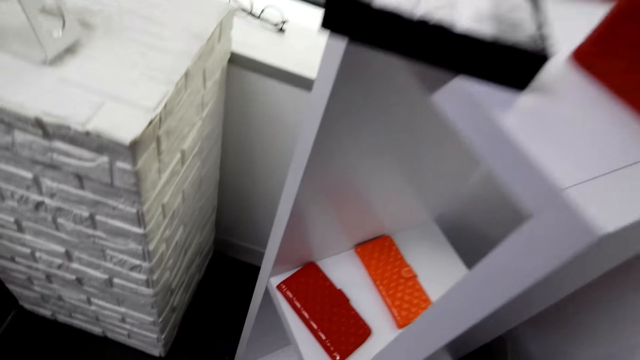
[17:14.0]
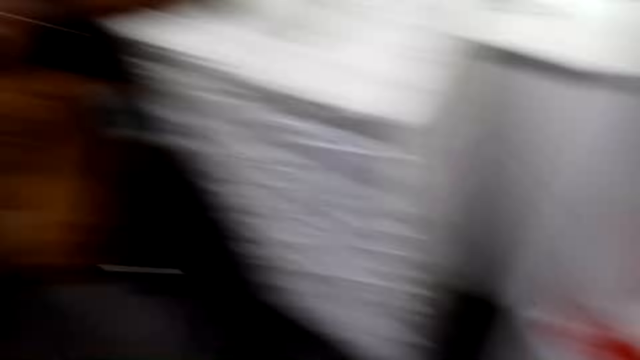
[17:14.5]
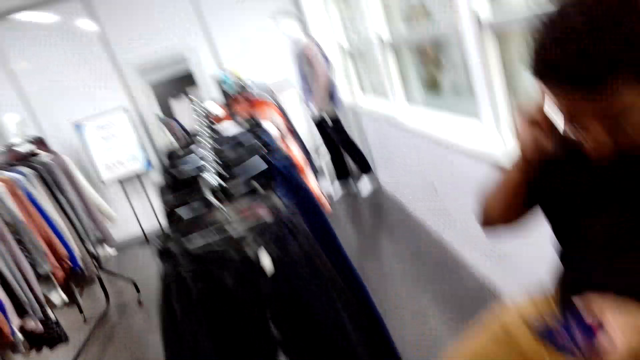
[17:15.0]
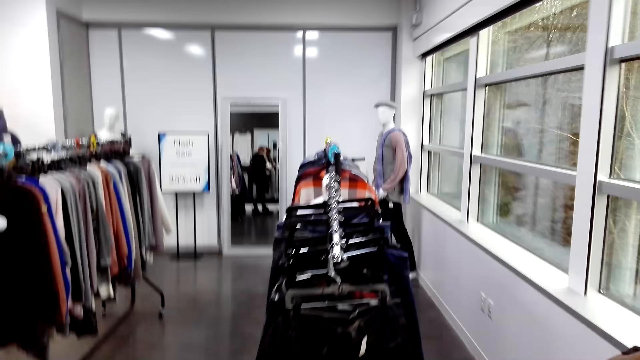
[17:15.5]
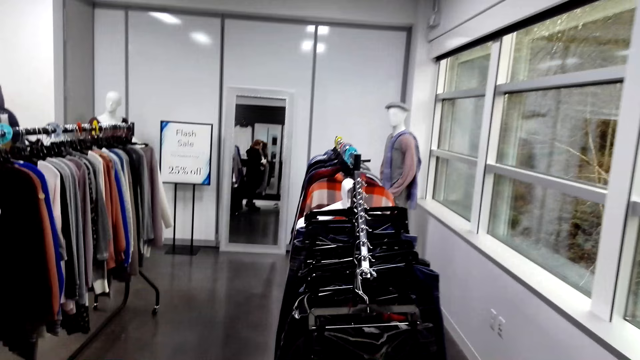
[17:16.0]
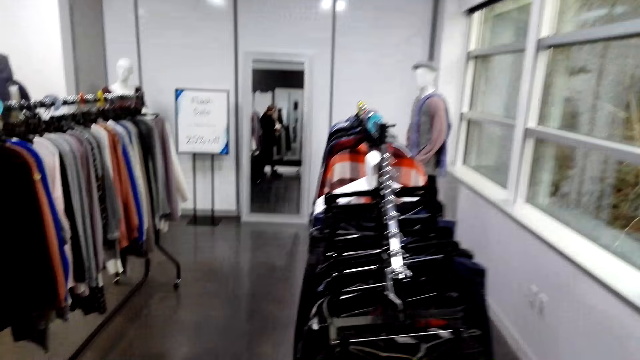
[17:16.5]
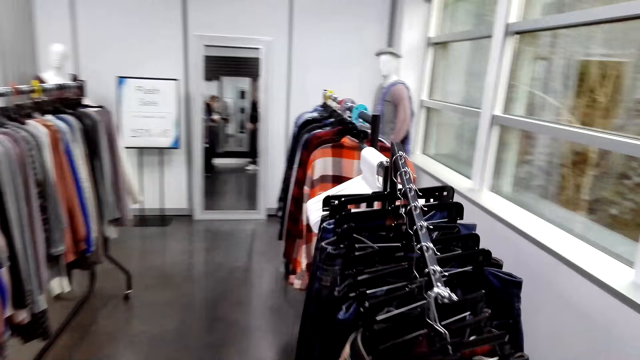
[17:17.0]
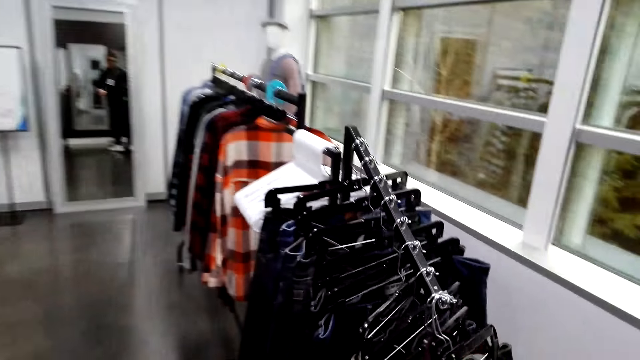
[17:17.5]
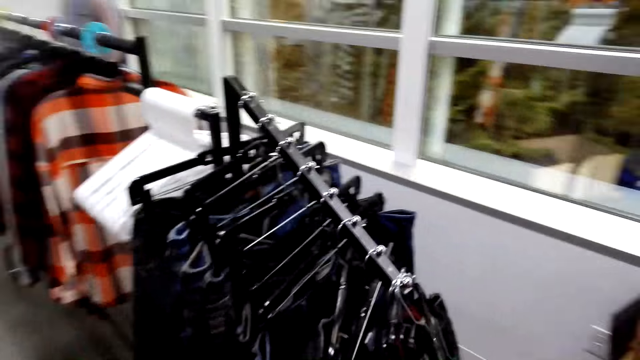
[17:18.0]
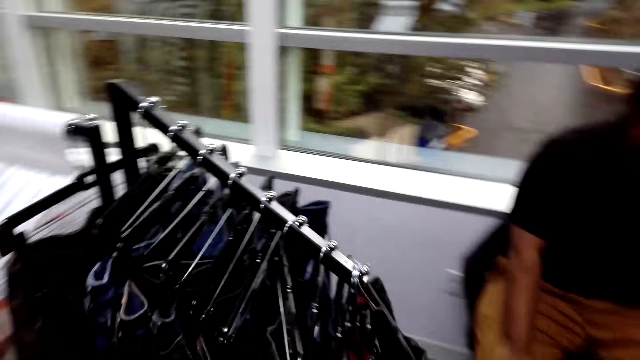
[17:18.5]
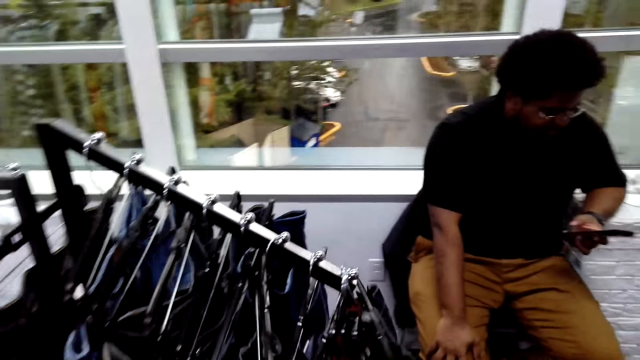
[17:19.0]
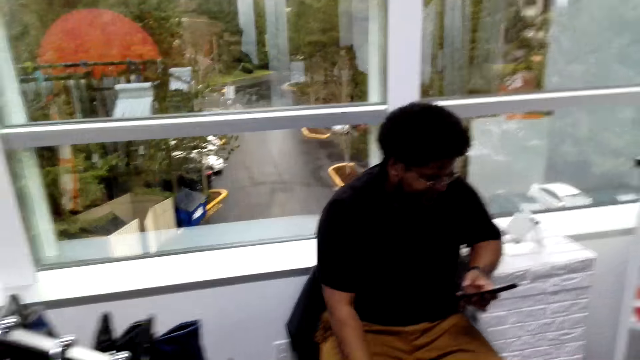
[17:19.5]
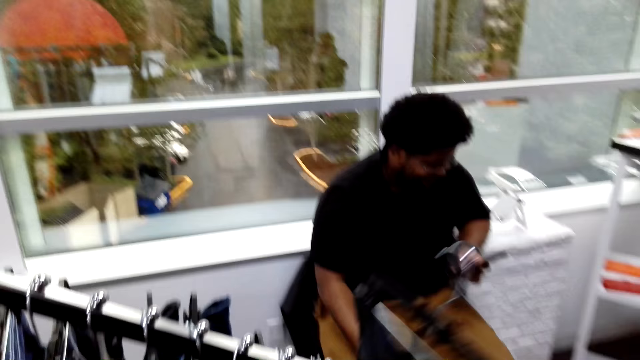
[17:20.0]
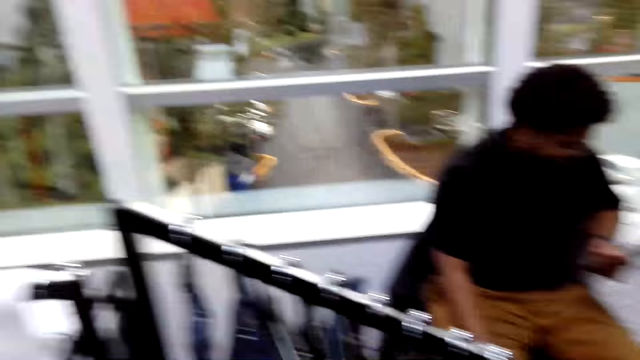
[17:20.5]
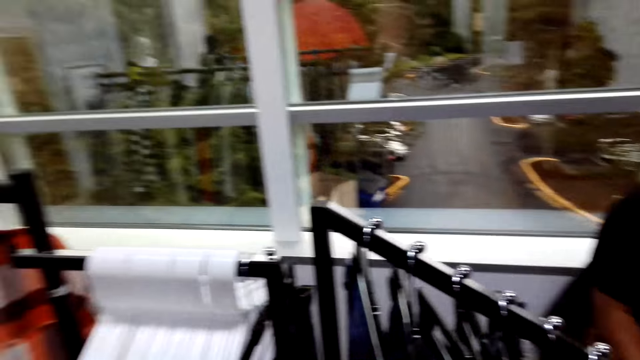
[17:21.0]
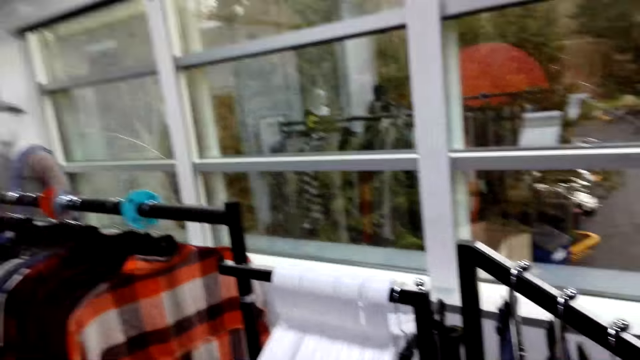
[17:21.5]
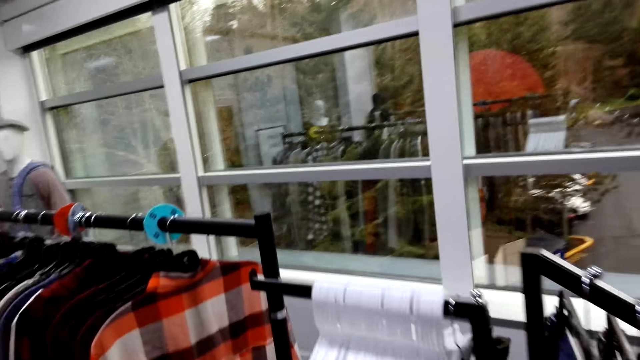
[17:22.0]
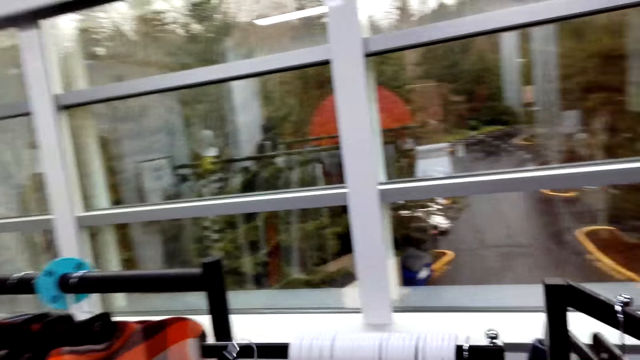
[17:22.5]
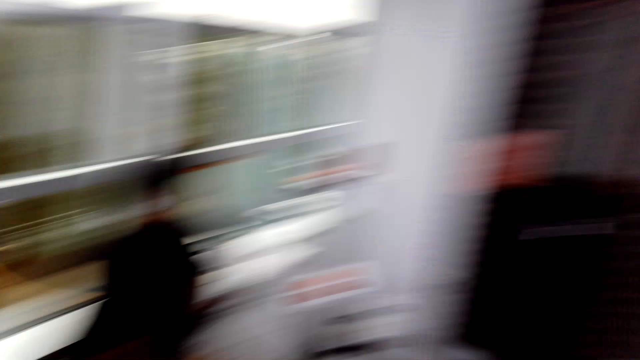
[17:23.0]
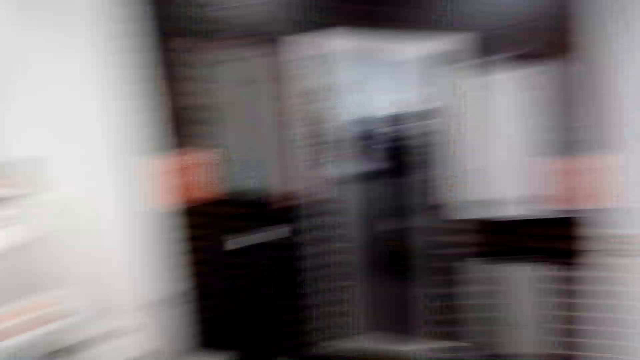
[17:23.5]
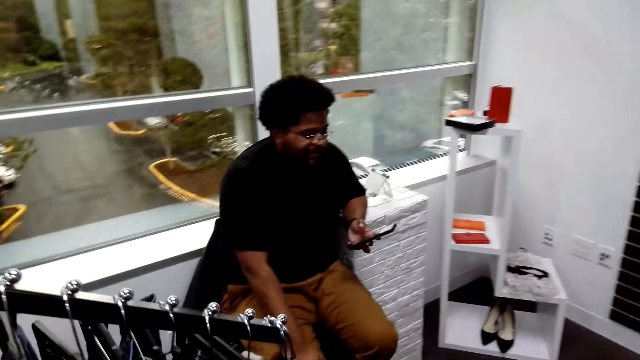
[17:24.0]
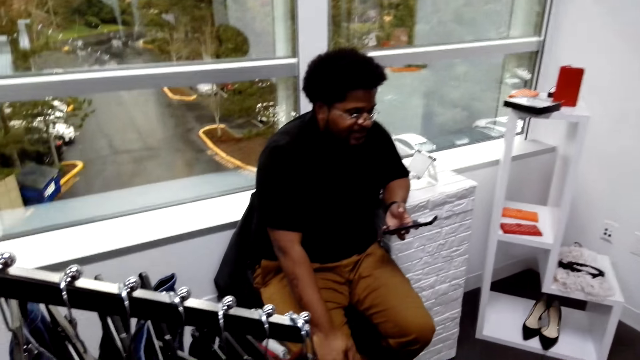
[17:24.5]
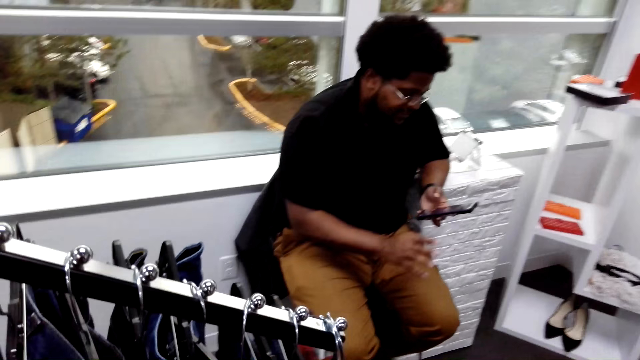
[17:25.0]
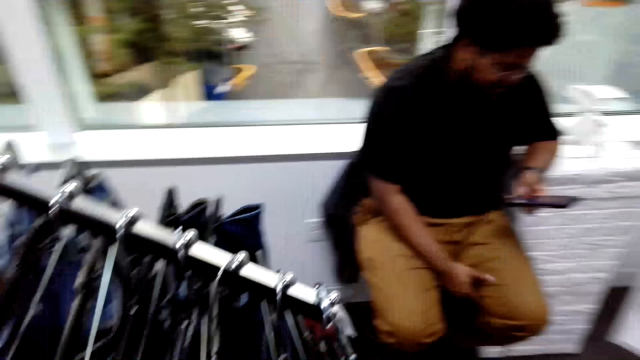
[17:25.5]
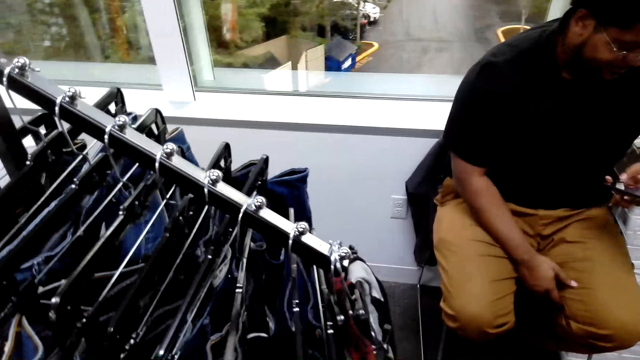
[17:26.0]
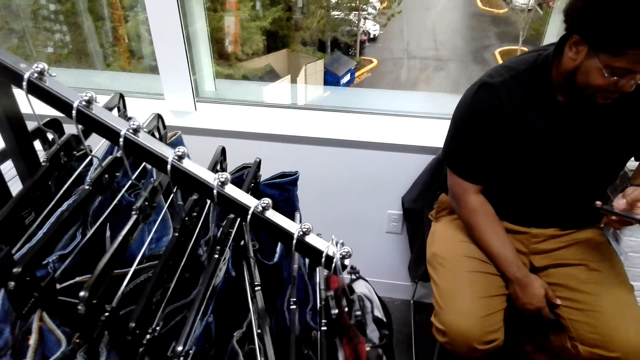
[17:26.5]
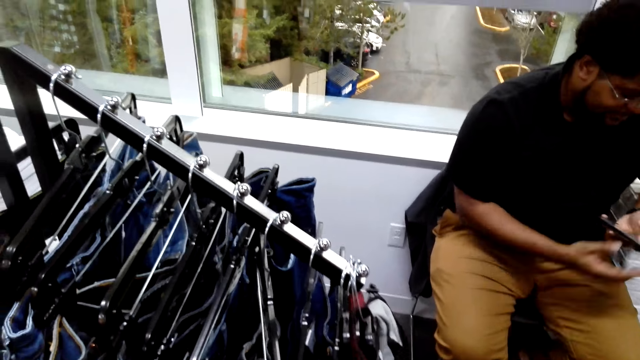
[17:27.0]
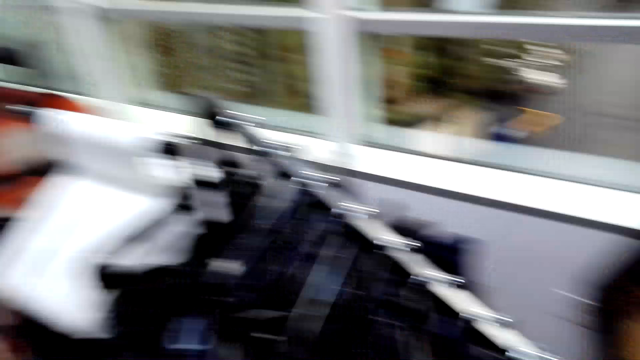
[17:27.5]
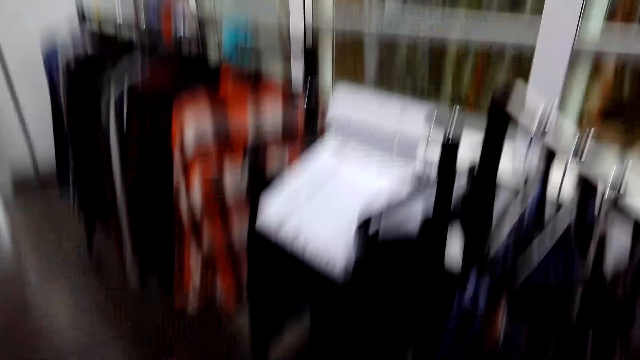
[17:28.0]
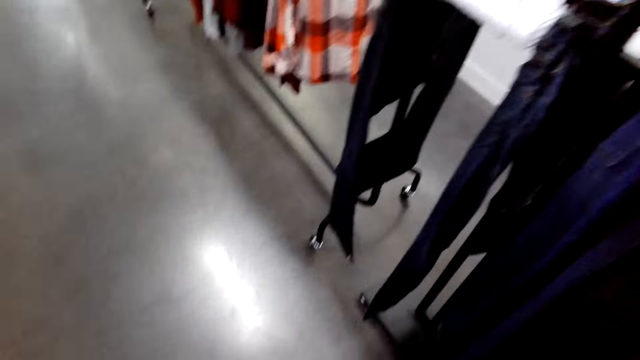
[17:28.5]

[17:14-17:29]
The camera wearer walks in a room. A man scrolls on a phone. The camera wearer takes pants on a hanger from the stand. They look around. The man lifts a hand. The camera wearer checks out the pants on the stand. They pick up a cloth on a hanger.

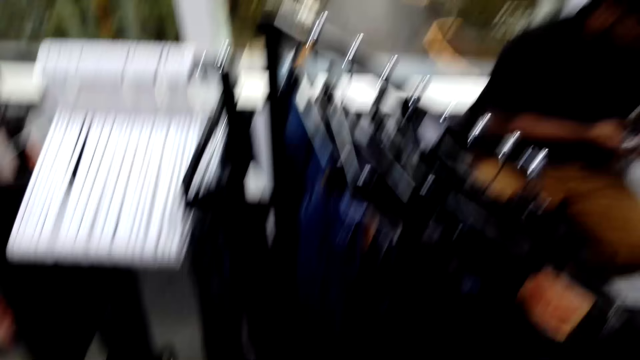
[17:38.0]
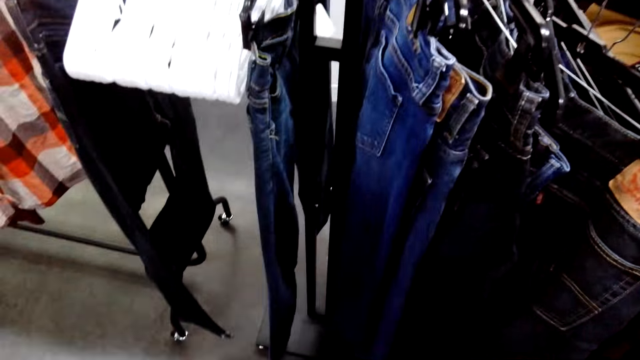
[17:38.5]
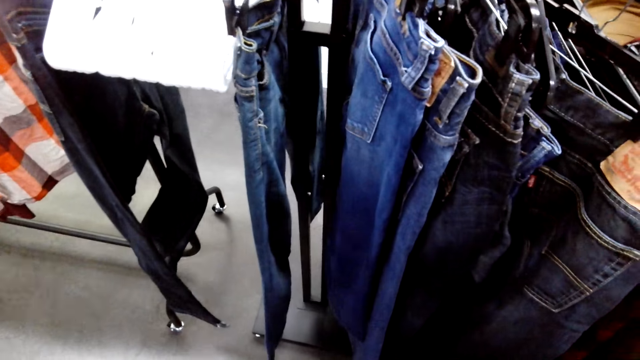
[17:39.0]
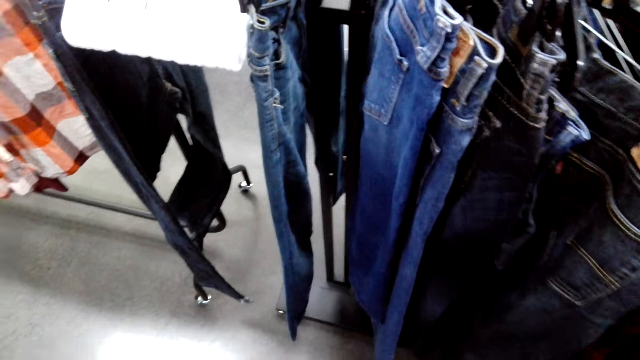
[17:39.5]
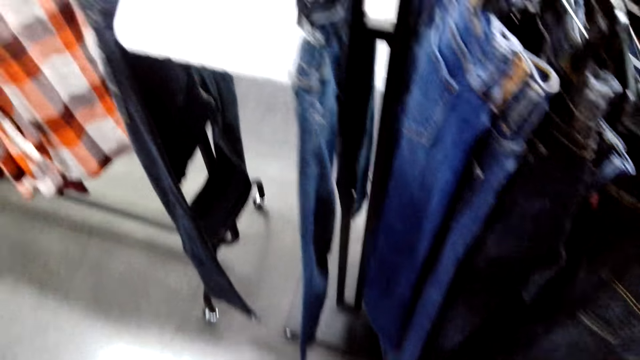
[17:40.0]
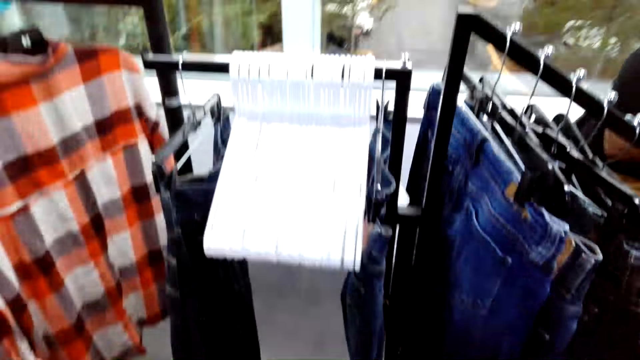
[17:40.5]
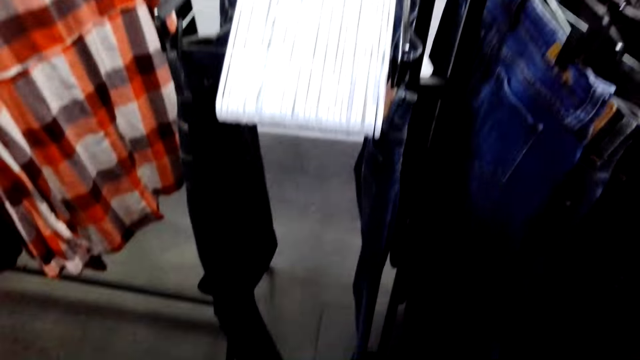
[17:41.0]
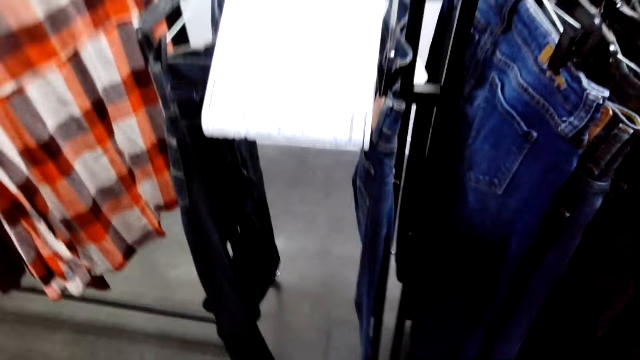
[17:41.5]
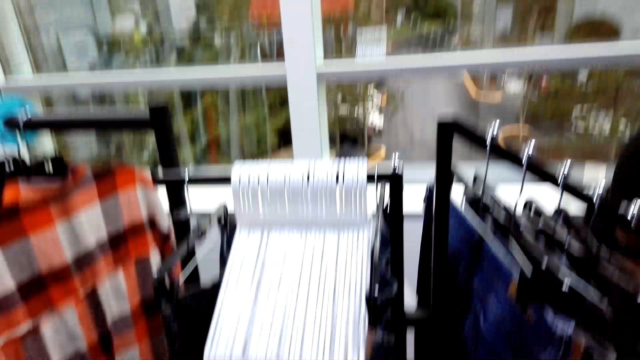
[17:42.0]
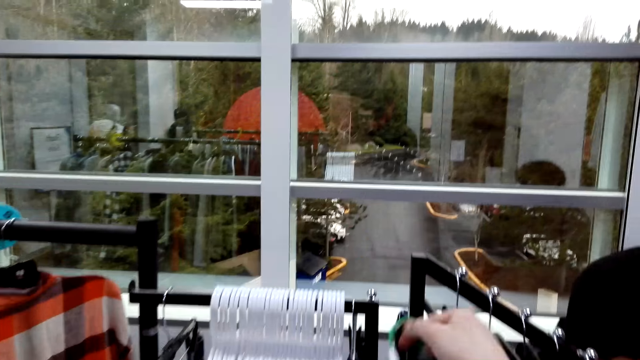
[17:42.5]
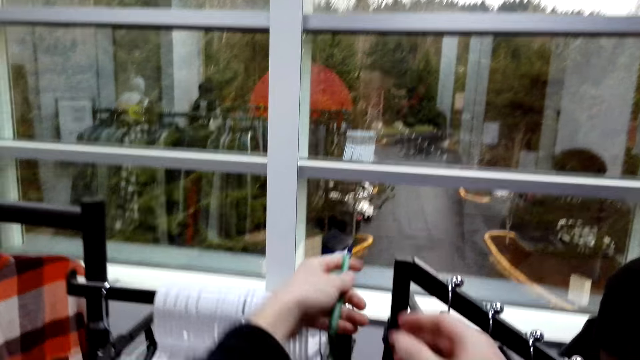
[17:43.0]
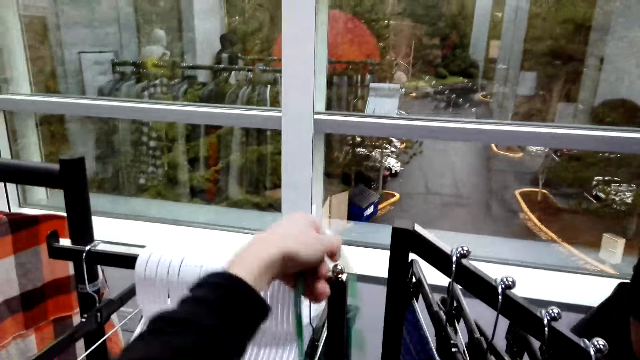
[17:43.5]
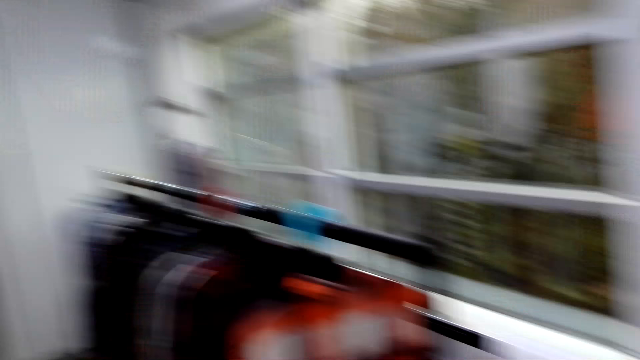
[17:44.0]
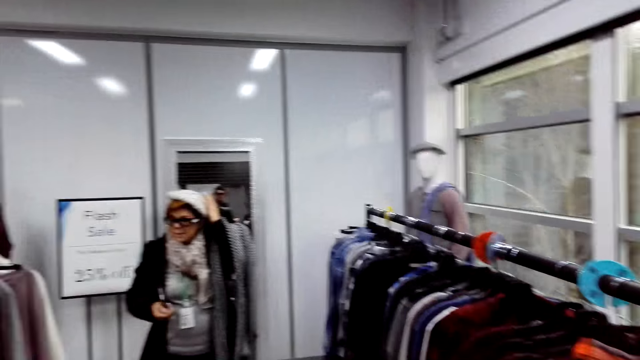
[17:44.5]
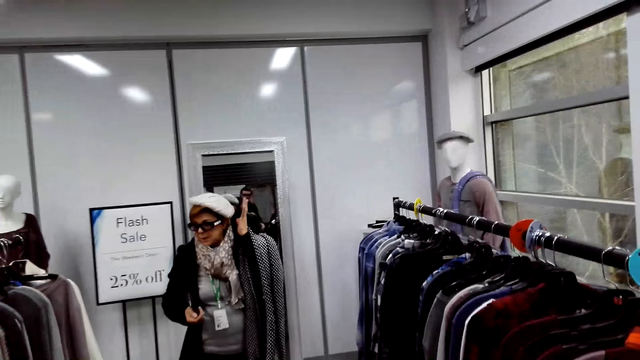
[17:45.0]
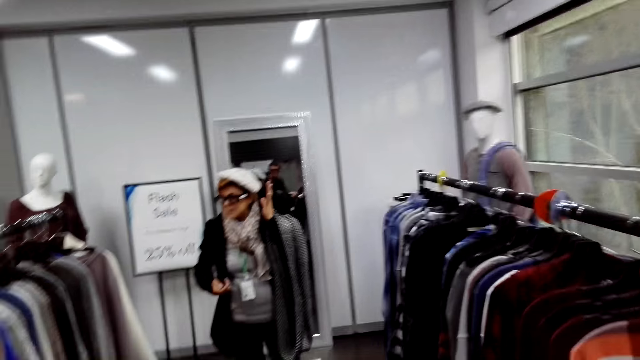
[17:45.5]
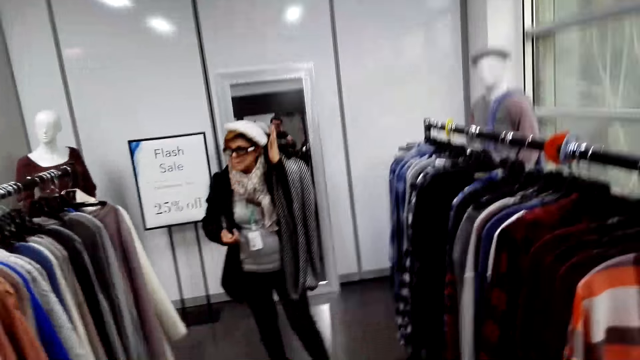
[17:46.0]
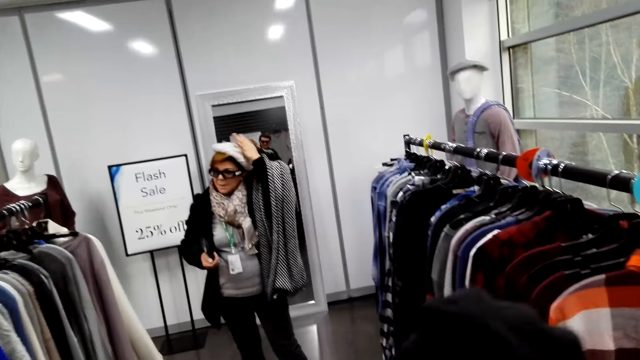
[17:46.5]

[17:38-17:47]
The camera wearer puts a cloth on a hanger. They put a tag on the stand. A woman touches a hat on the head. The woman puts on the hat. The camera wearer straightens the cloth.
